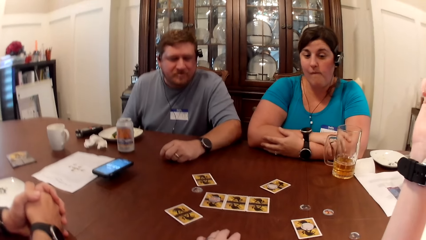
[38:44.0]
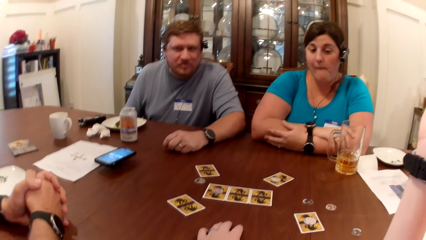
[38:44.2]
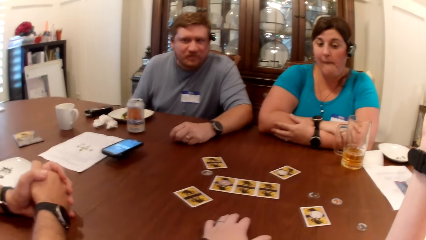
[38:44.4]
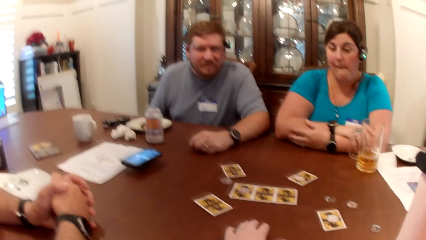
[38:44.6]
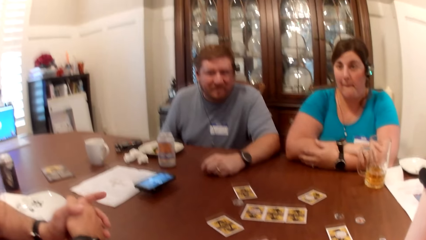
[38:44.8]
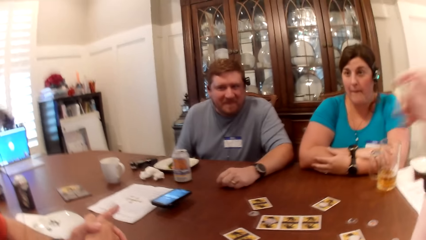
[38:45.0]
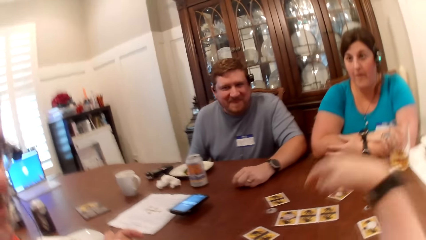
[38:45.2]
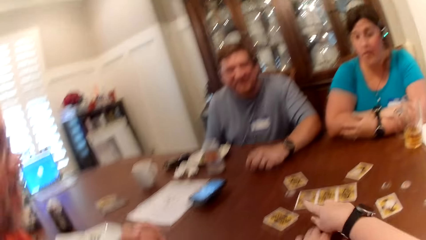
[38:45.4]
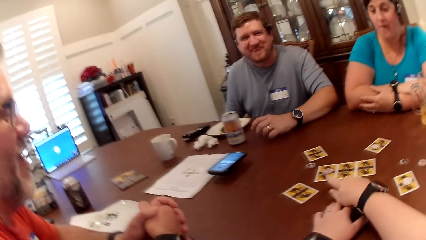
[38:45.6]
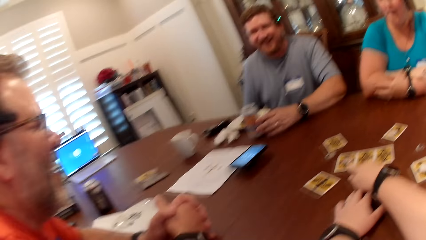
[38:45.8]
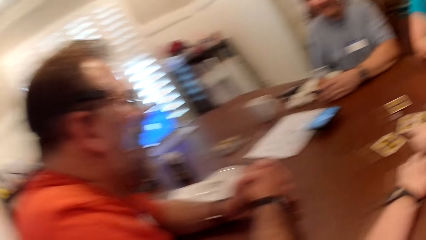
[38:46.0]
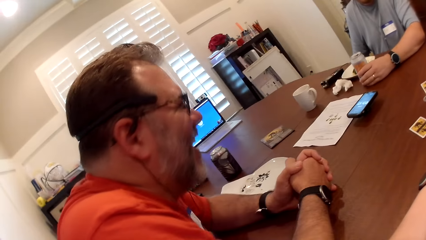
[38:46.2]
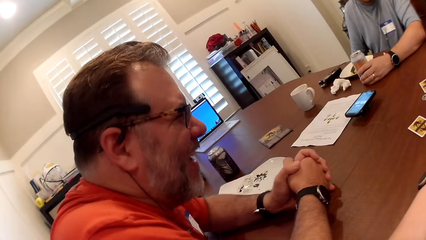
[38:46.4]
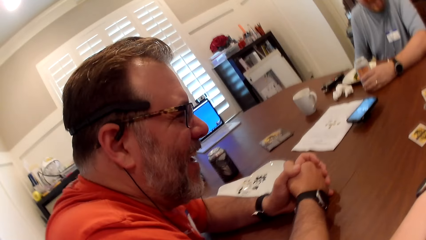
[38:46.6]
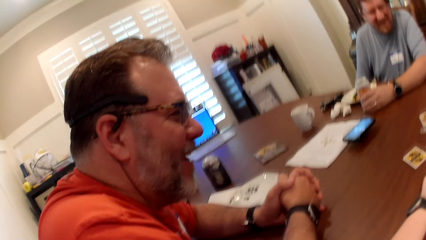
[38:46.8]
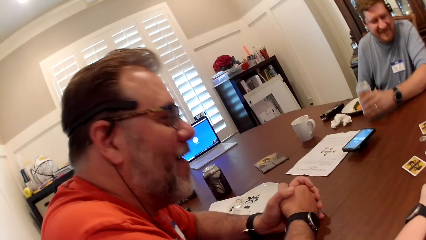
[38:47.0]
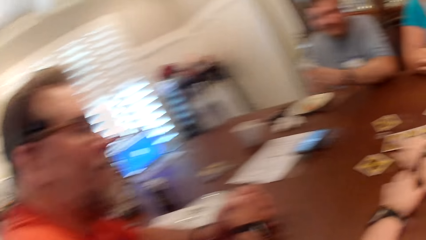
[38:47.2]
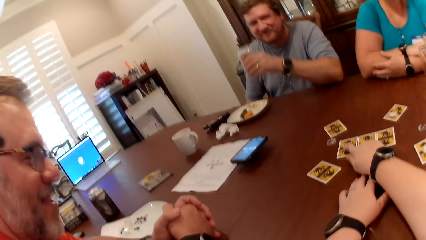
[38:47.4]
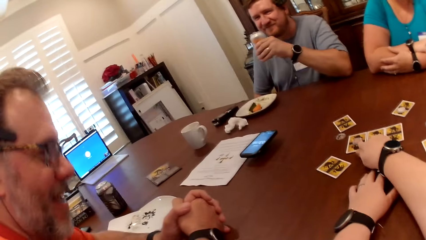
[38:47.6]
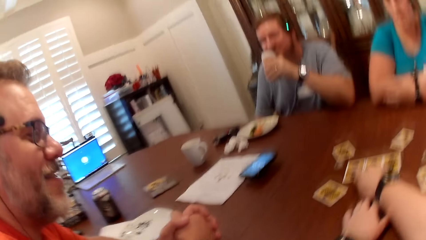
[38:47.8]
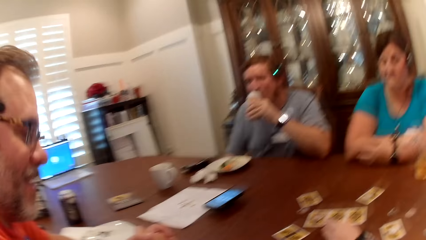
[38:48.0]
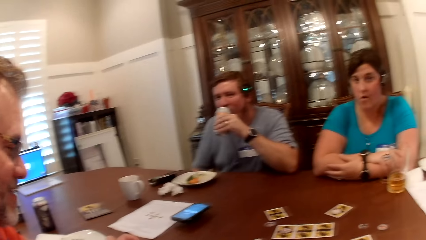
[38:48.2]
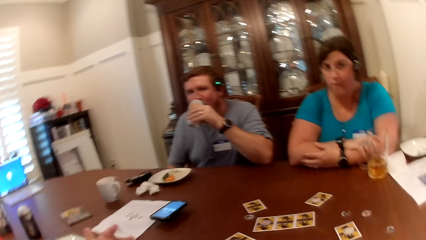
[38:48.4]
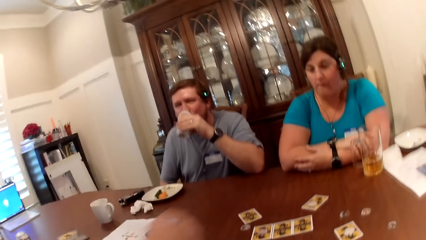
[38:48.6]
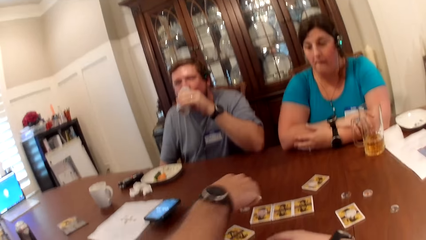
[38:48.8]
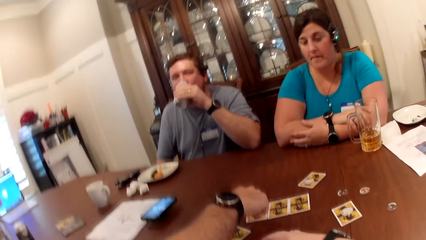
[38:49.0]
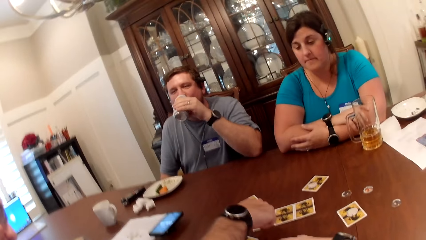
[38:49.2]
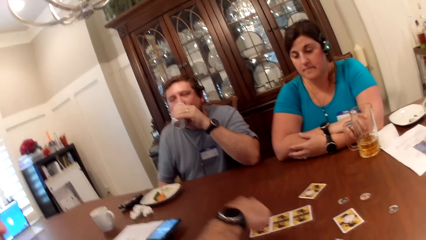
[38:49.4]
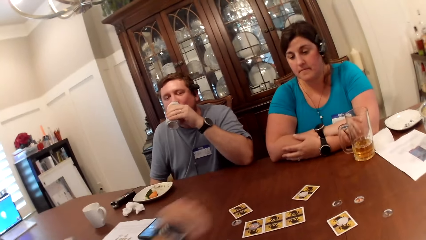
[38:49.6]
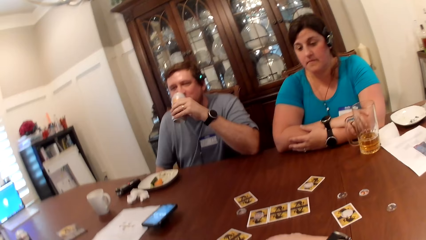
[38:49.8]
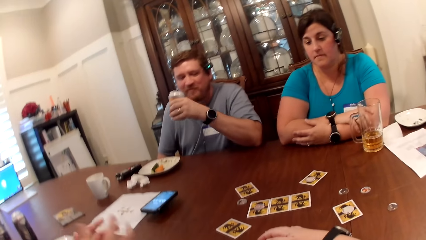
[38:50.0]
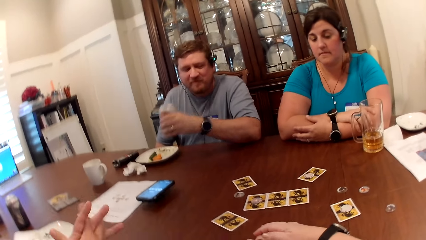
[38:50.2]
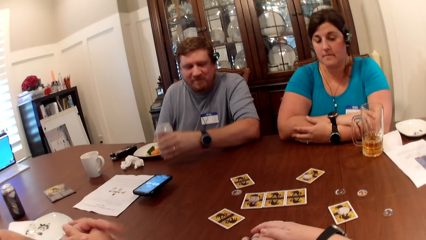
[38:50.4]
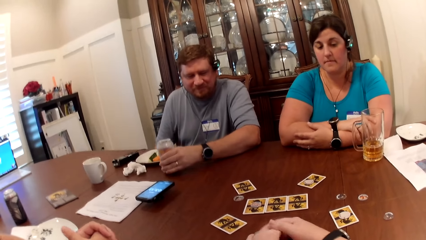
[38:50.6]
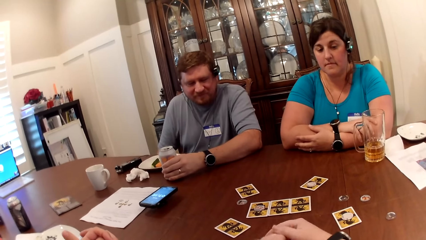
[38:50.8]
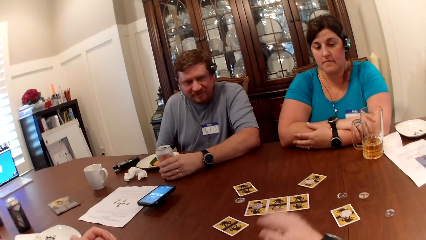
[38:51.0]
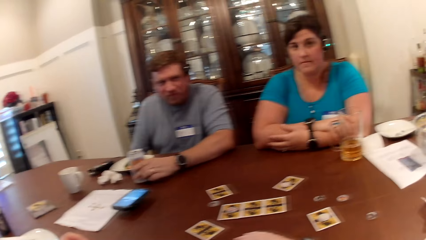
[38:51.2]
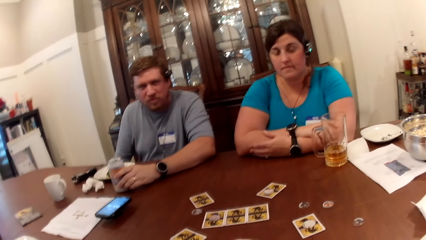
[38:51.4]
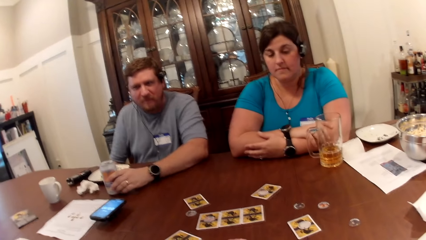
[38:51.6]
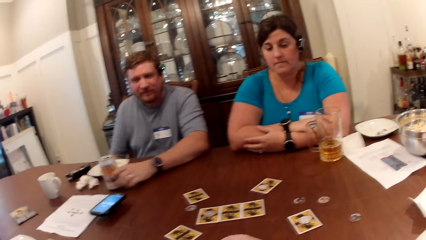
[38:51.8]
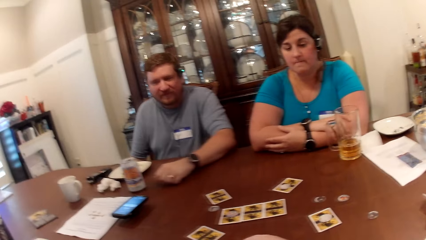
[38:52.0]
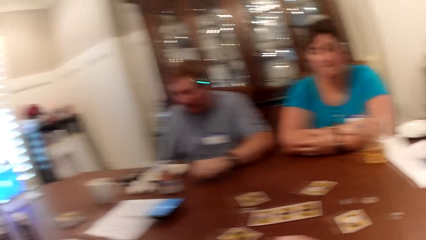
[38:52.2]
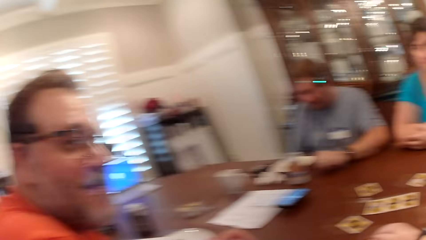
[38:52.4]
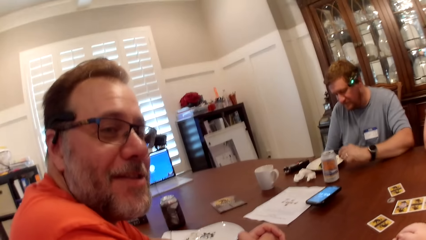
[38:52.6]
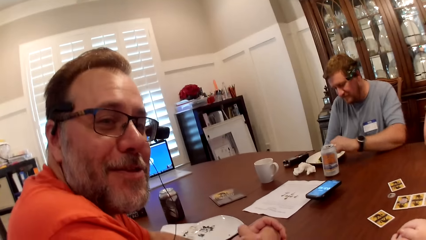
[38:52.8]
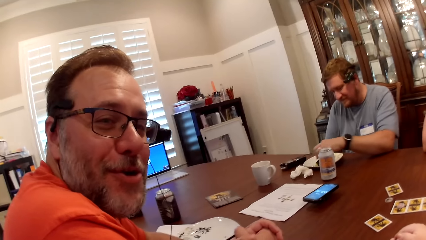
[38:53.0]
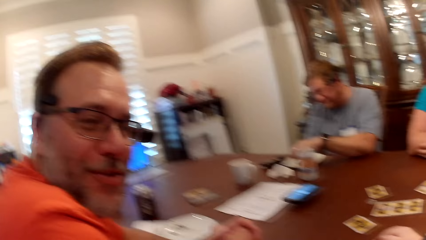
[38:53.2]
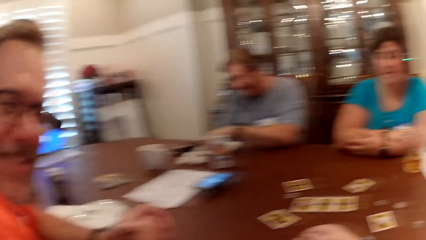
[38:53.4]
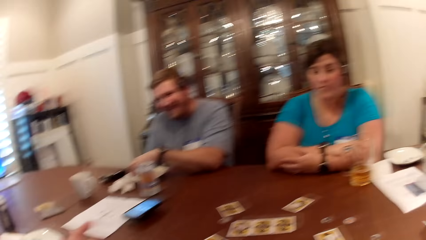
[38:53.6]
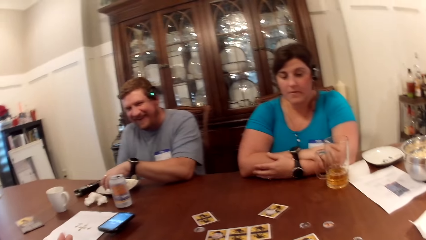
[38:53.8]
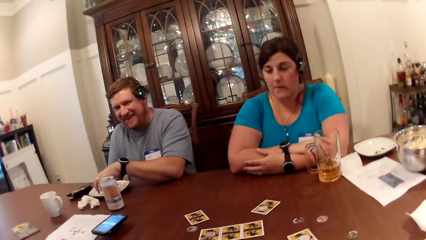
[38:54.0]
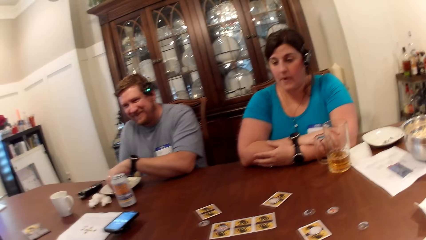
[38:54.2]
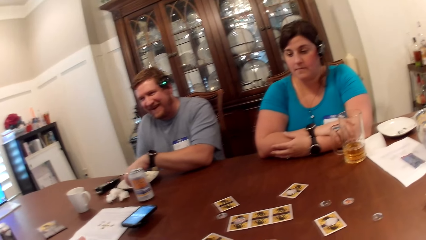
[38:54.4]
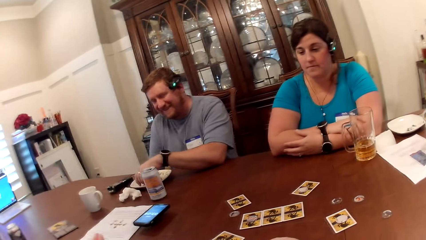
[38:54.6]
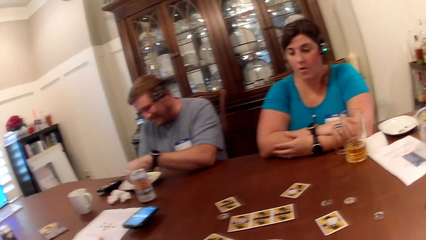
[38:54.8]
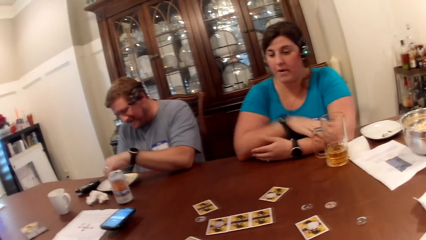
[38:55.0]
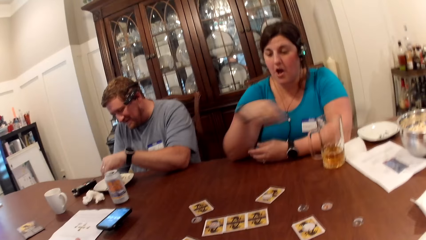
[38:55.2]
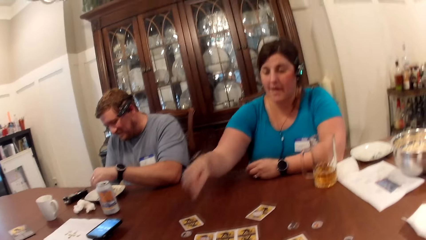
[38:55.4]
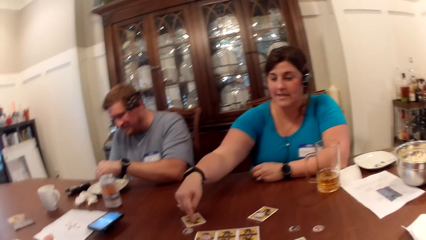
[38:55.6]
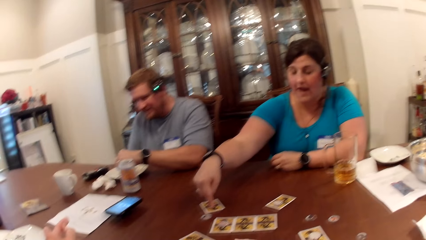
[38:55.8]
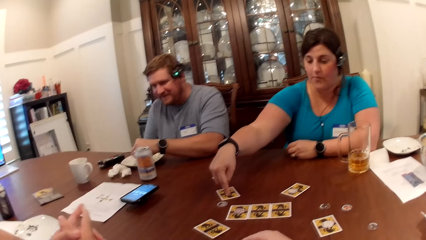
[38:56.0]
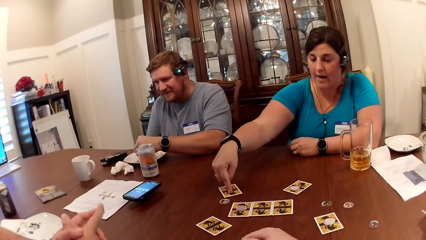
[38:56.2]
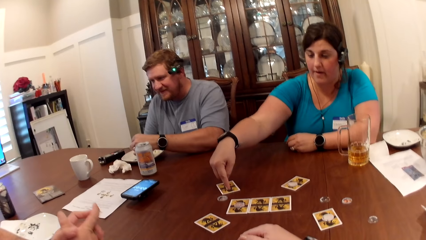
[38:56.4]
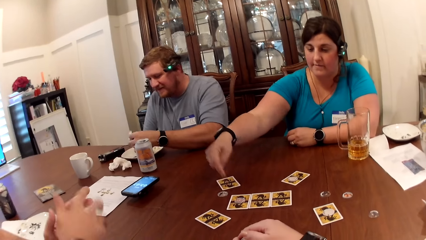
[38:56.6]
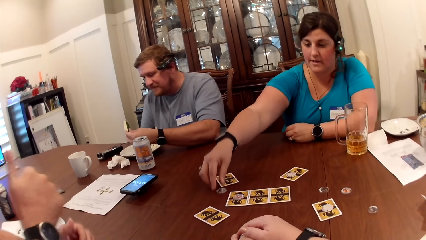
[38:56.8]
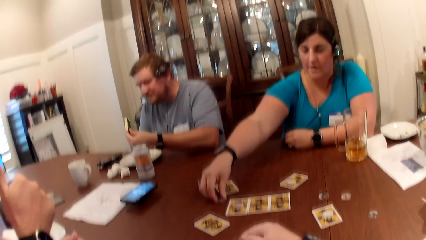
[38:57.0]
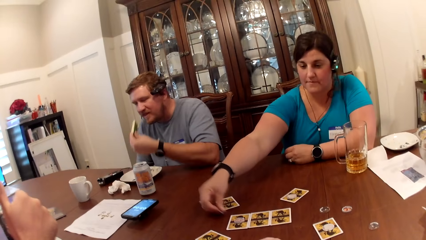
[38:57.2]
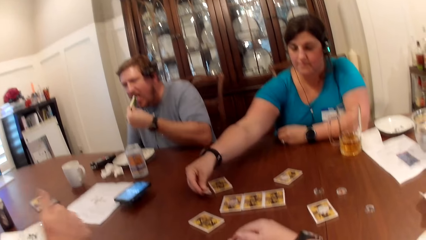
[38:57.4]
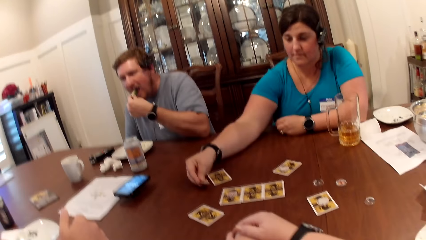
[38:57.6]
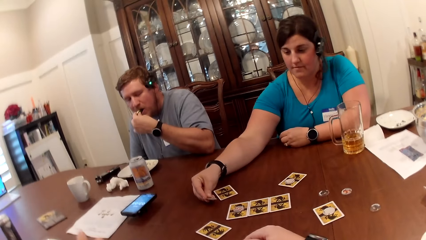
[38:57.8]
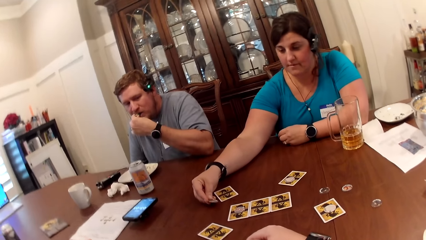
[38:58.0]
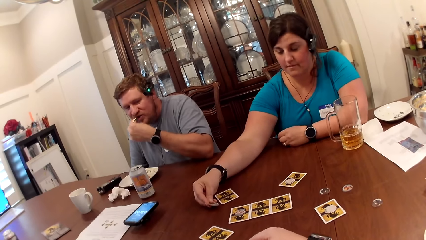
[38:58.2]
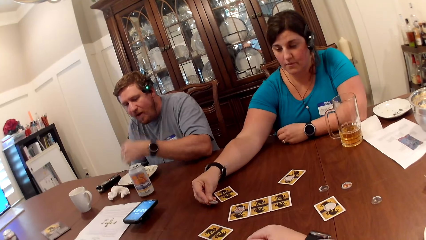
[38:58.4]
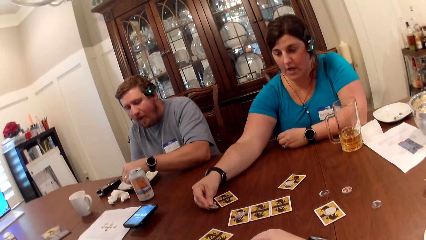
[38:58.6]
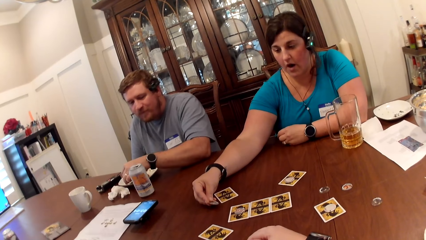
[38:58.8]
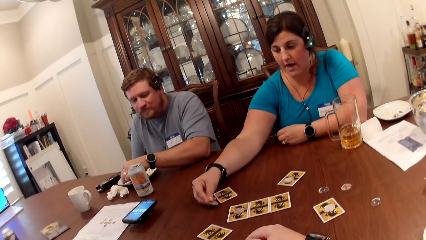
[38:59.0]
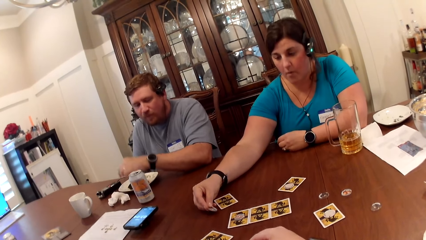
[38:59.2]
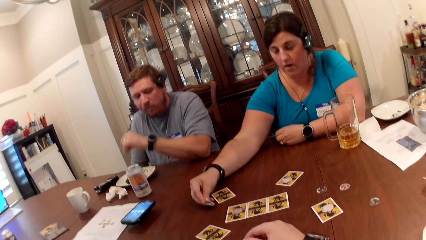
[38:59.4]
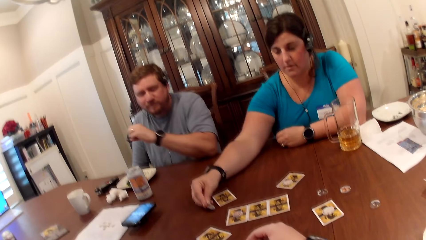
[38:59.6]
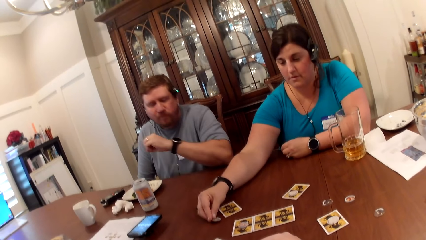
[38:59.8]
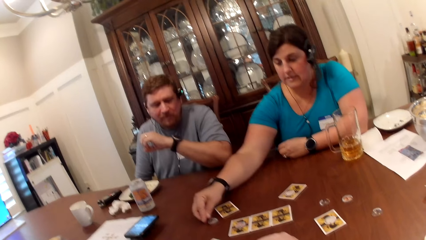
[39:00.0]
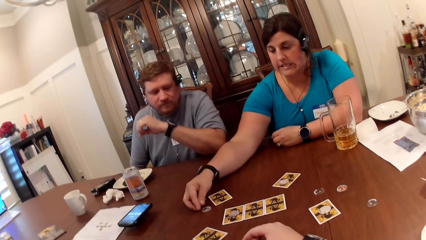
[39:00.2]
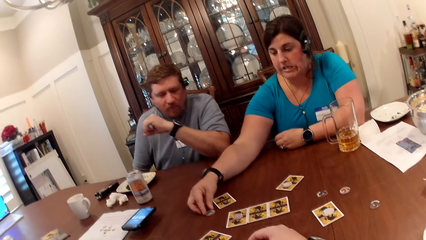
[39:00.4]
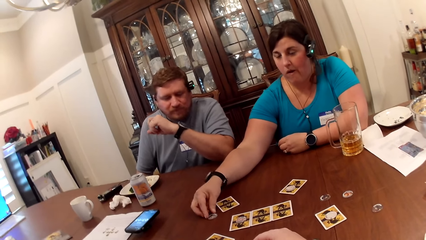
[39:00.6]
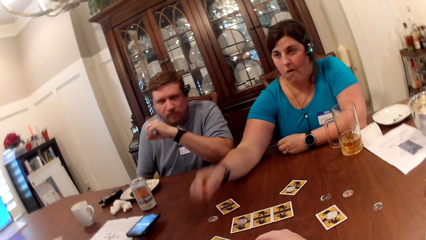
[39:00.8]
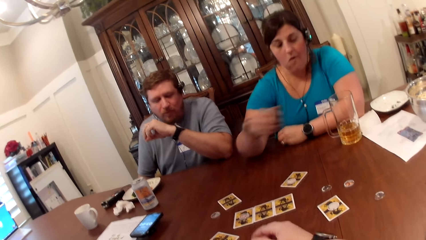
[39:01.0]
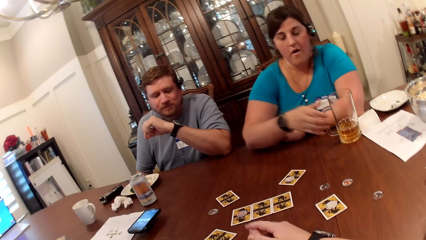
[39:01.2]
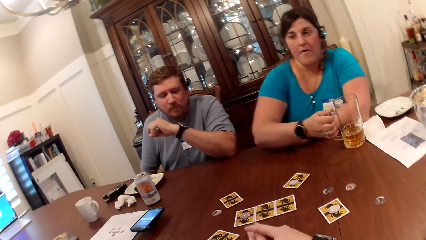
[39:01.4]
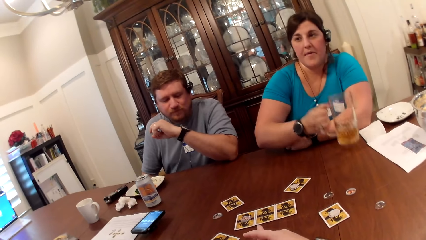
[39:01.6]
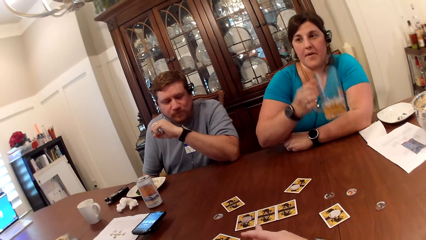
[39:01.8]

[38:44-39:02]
A man interacts with the camera wearer, another man and a woman at the table. The camera wearer looks around. She touches the card on the table with her right hand. The other man picks the can of beer from the table with his left hand and drinks from the can of beer with his left hand. The camera wearer talks to a man. The first man touches the card on the table with his right hand. The other man drops the can of beer on the table with his left hand. The camera wearer talks to the man. The woman touches the card on the table with her right hand. The other man takes the cookies from the plate on the table with his left hand. The woman plays the cards. The woman picks a token from the table with her right hand. The other man eats the cookies with his left hand and drops the cookies in the plate on the table with his left hand. The woman drops the token on the table with her right hand. The woman picks a glass of beer from the table with her right hand.
